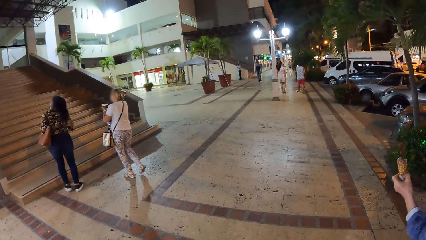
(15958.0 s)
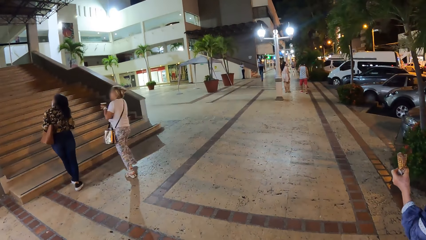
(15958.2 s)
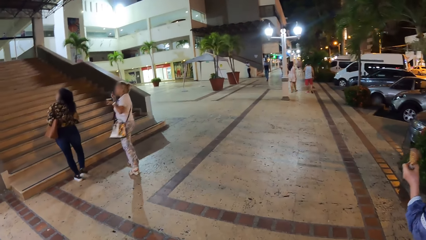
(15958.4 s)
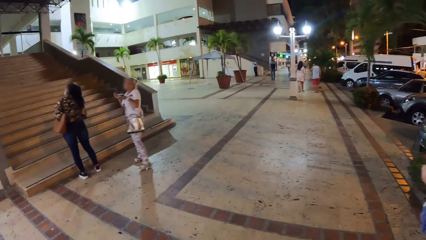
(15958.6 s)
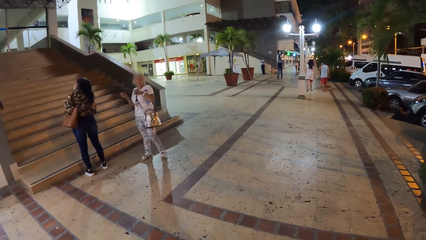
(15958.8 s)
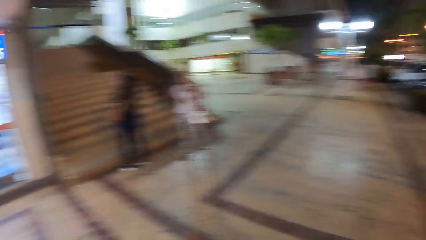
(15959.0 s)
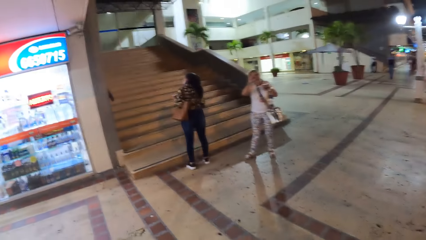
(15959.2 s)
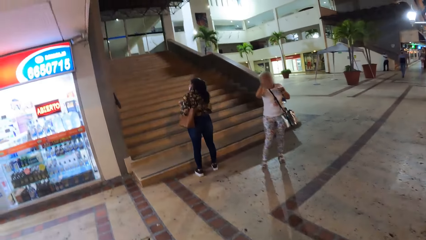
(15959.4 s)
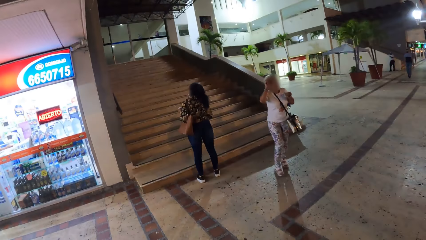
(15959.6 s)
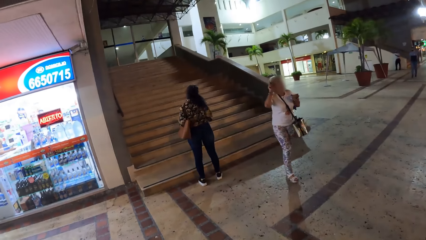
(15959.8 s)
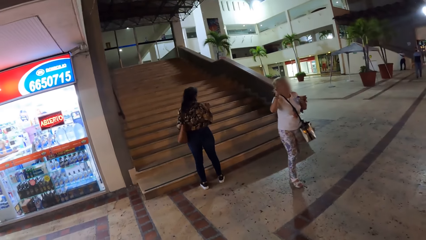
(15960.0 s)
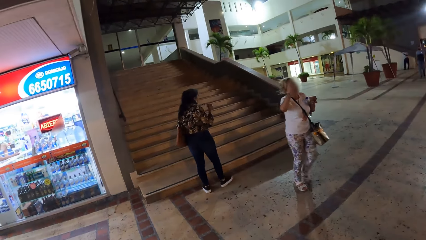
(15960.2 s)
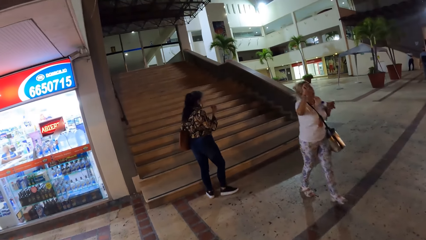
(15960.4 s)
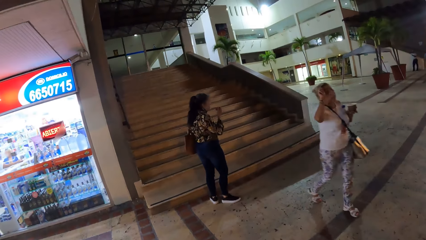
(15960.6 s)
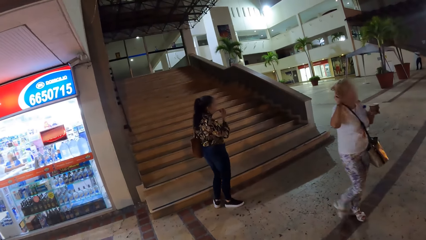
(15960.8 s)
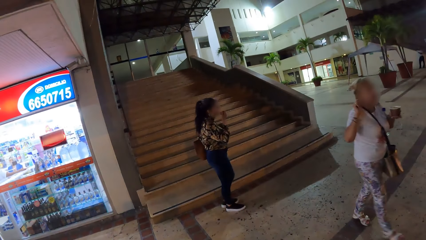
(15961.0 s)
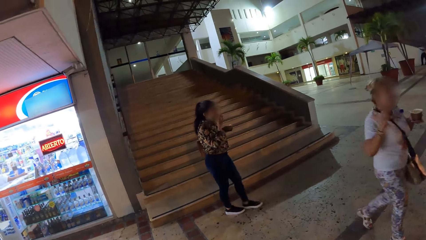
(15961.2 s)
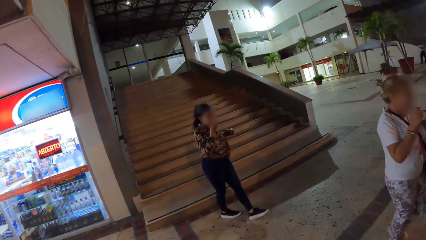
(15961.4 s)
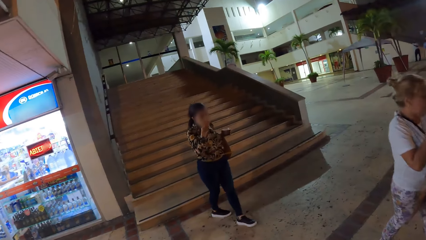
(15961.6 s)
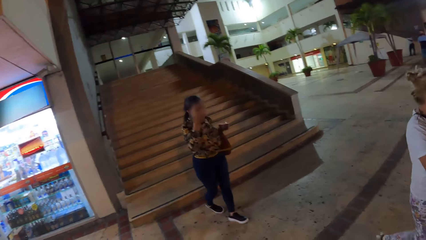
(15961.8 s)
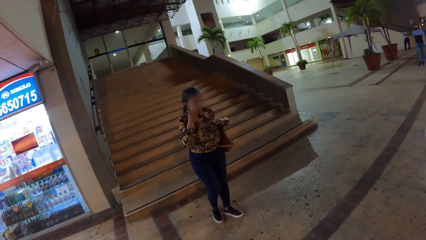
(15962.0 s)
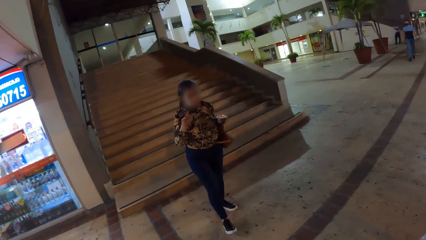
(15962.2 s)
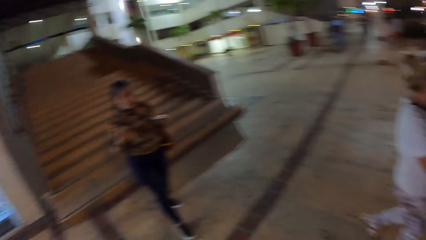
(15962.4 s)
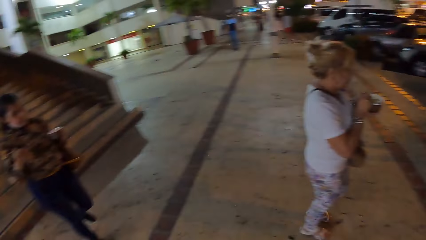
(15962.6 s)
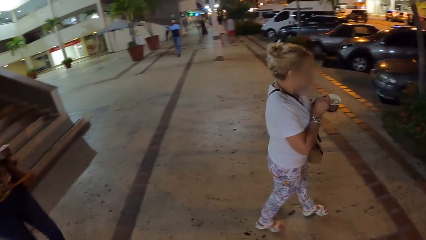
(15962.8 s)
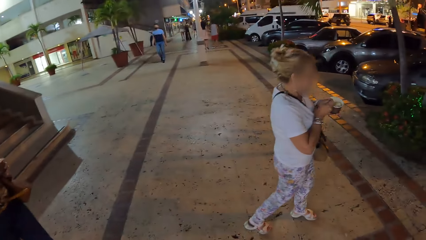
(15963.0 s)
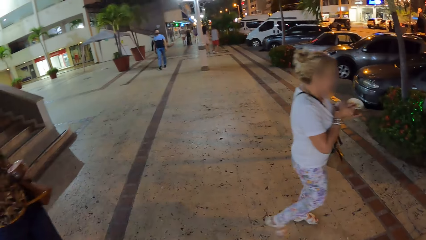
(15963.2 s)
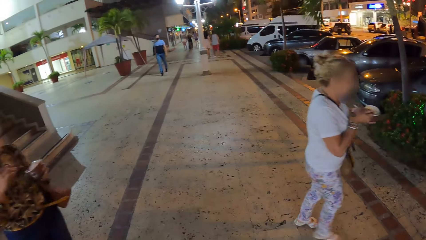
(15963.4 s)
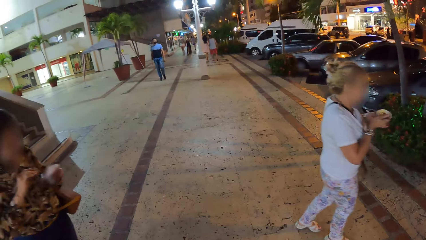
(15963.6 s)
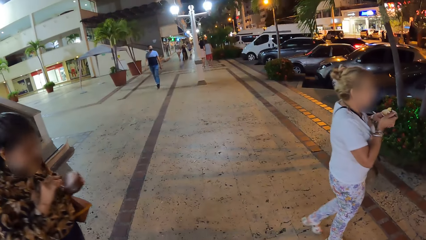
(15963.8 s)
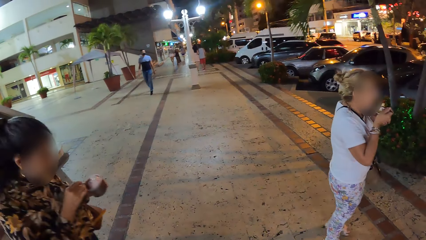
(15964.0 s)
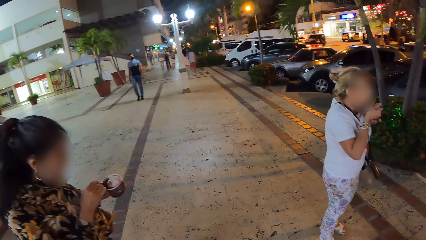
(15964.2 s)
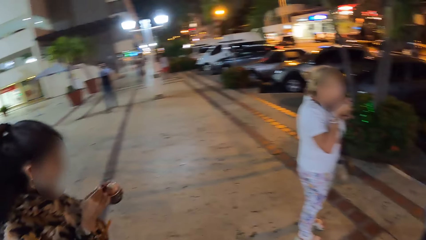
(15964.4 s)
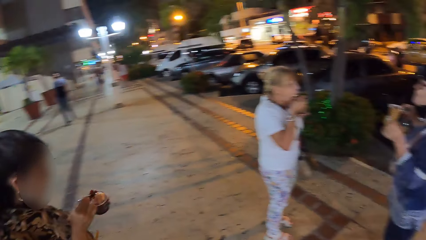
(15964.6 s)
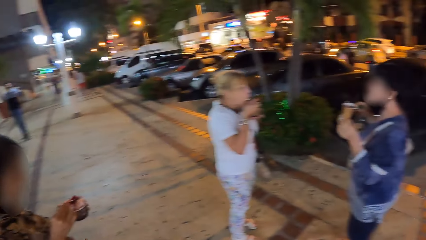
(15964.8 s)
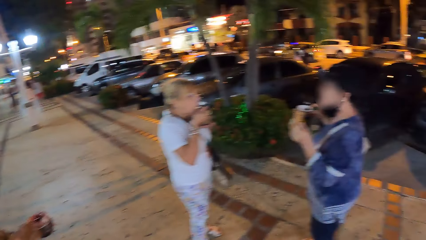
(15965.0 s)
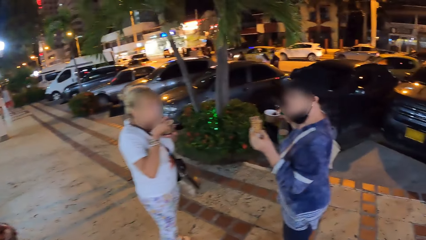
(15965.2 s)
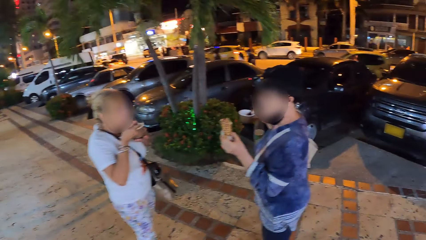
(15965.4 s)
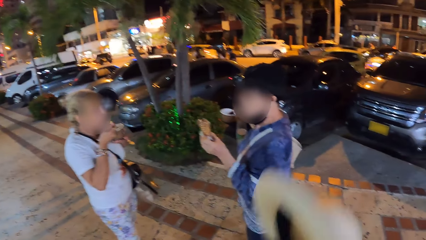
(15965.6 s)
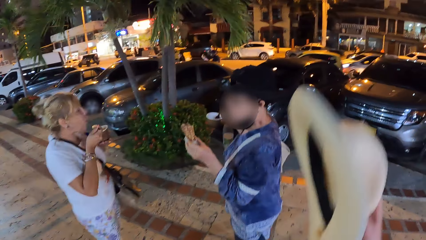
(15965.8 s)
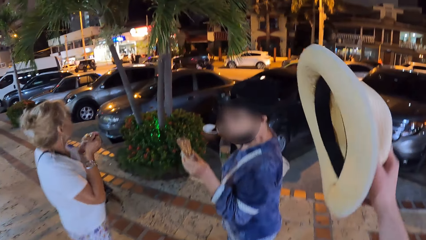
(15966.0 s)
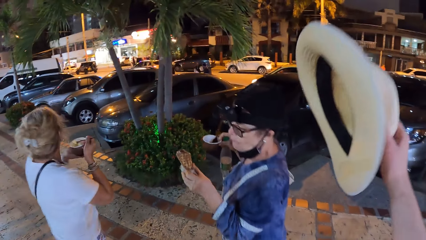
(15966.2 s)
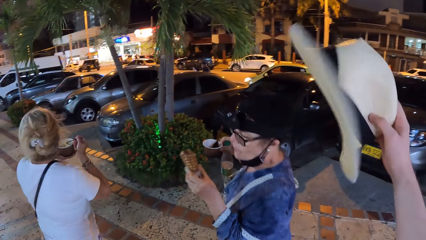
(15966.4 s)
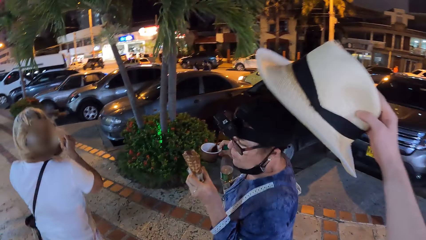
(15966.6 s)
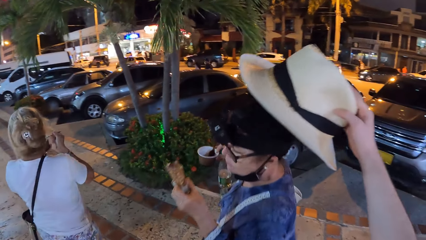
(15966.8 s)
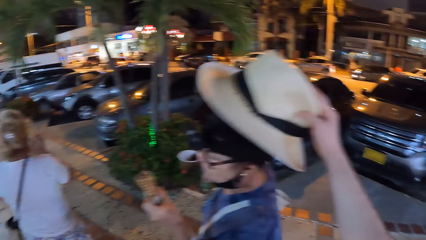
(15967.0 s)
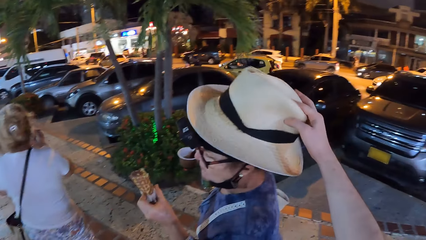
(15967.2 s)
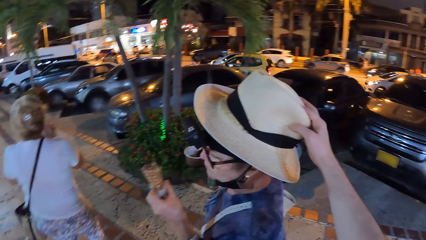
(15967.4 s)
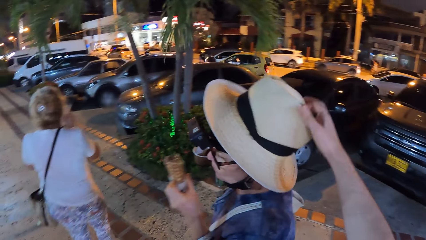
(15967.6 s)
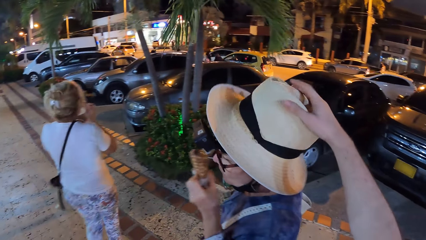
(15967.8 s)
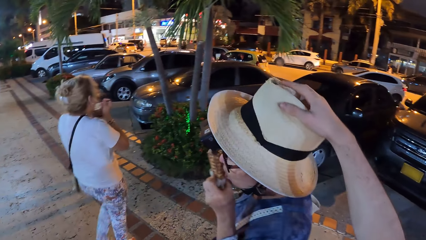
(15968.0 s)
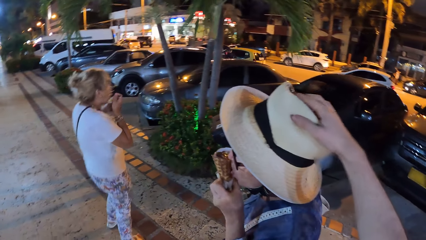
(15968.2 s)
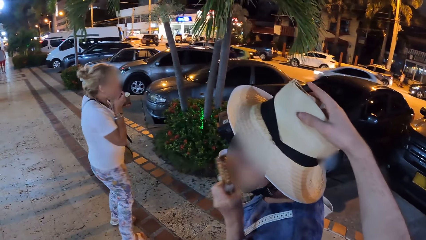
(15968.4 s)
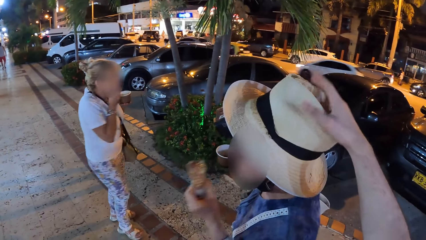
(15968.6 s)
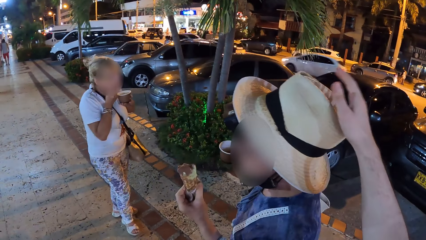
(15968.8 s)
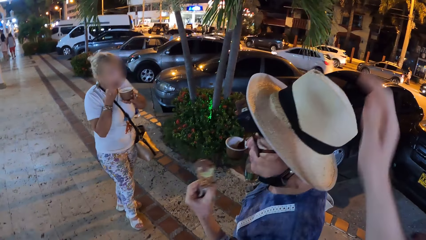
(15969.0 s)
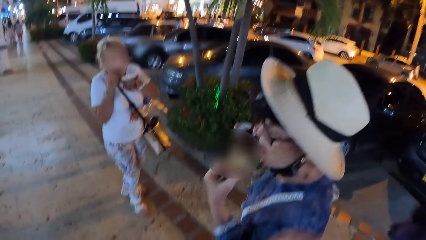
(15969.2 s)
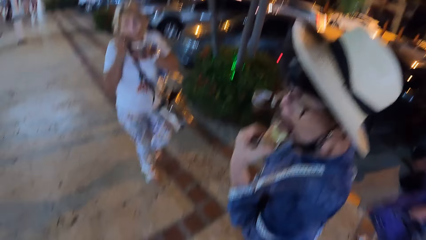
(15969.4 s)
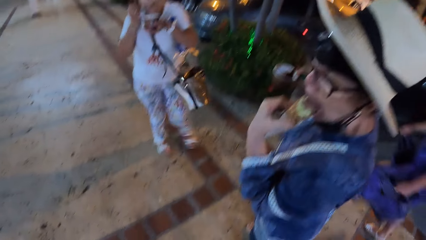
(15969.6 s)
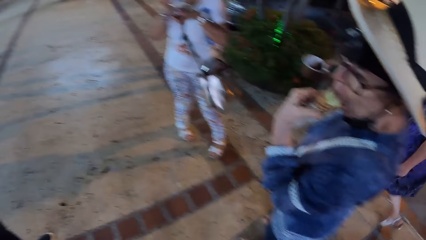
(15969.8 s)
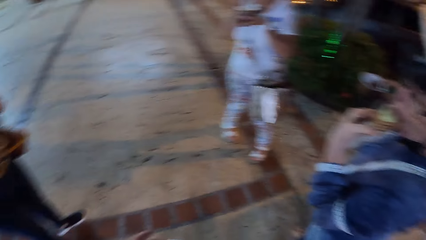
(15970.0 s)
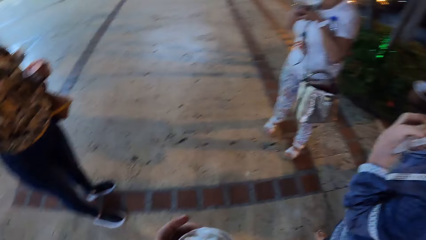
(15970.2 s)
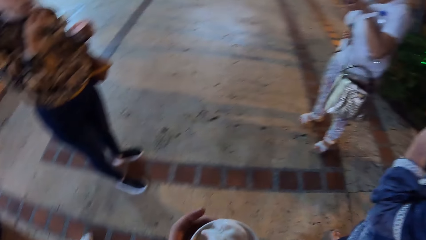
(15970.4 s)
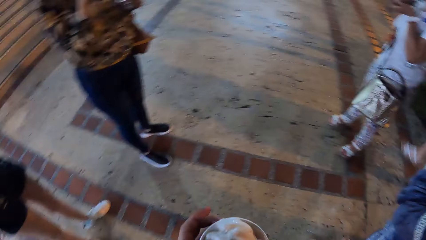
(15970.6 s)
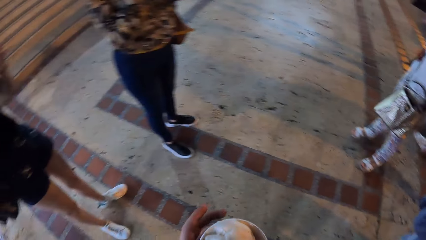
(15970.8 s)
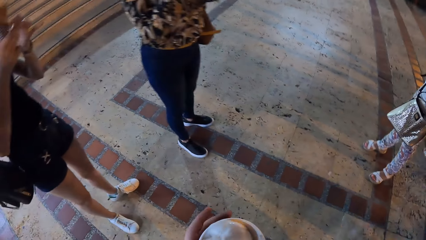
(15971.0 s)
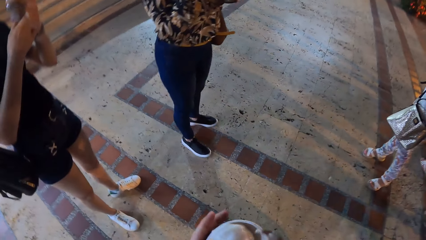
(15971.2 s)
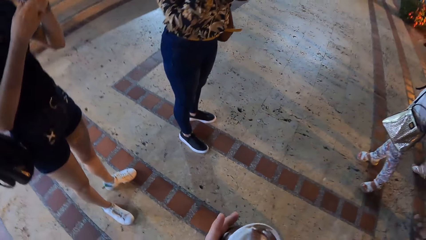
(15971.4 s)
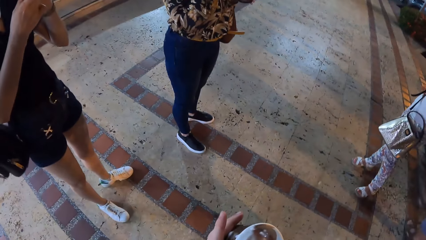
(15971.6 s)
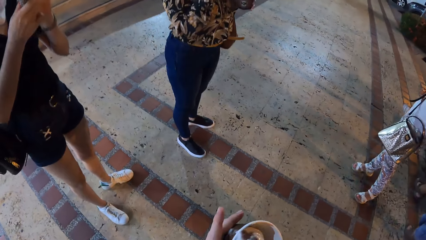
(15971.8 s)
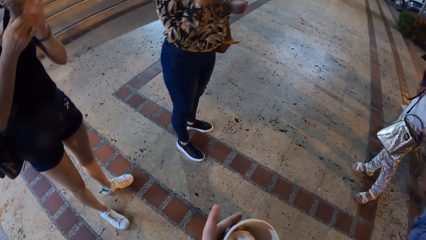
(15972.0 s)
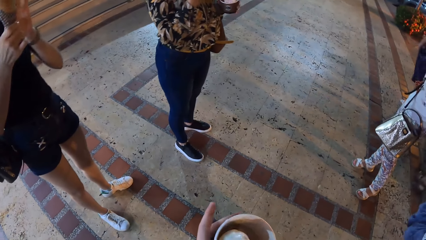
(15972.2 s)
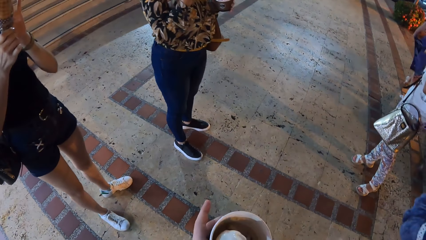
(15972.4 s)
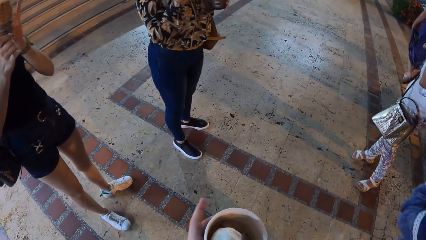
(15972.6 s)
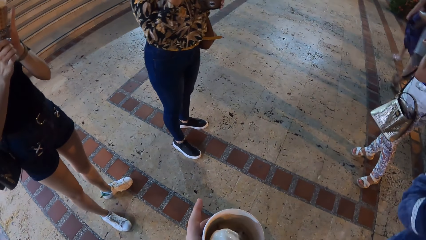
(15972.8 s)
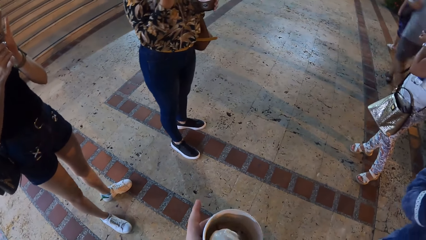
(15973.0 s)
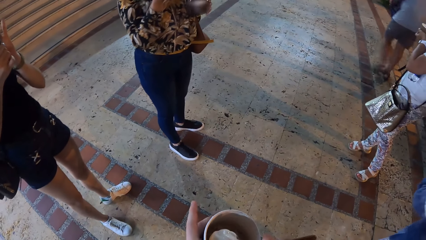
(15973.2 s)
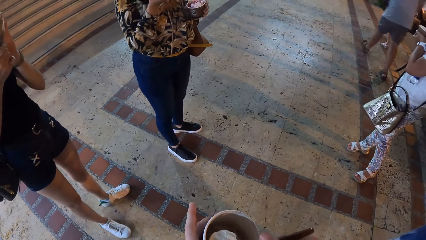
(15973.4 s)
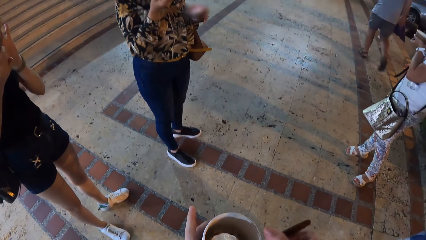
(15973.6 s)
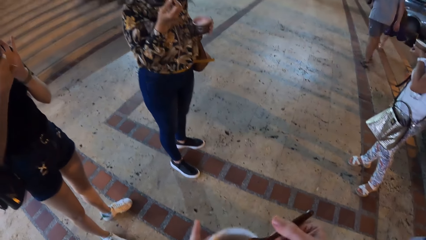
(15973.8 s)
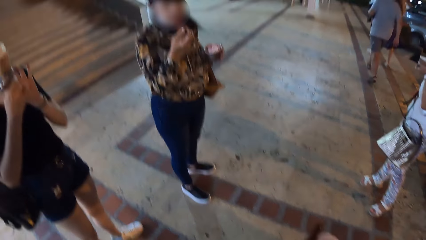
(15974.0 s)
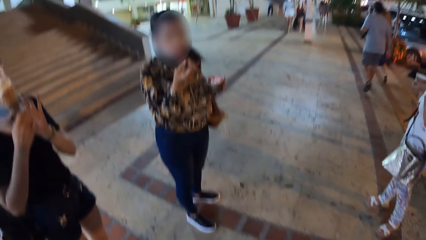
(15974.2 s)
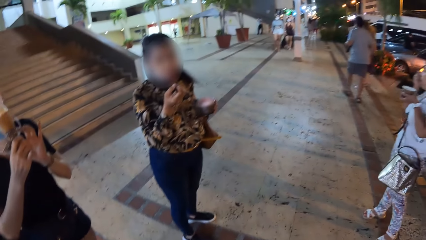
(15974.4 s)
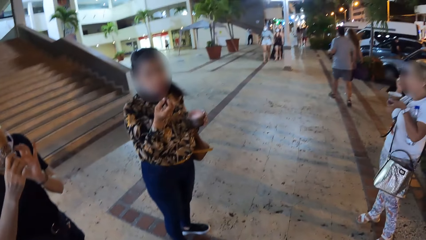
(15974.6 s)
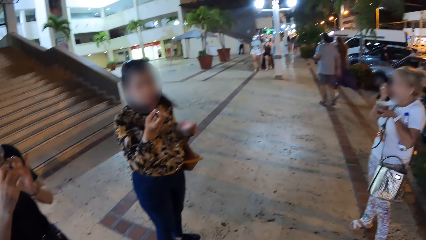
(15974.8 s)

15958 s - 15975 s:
A woman puts the spoon in her mouth with her right hand. Another woman scoops ice cream from a bowl of ice cream in her left hand with the spoon in her right hand. The first woman puts the spoon into a bowl of ice cream in her left hand with her right hand. The other woman puts the spoon in her mouth with her right hand. The camera wearer drops a hat on a third woman's head with her right hand. The third woman licks the ice cream in her left hand. She licks it again. The camera wearer scoops ice cream from a bowl of ice cream in her left hand with a spoon in her right hand.
